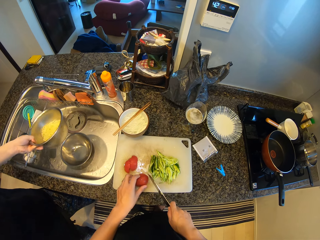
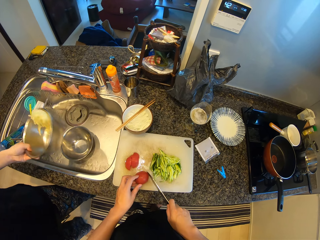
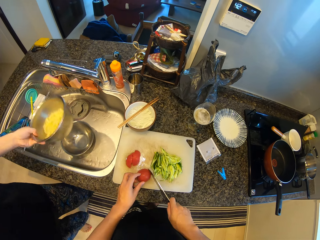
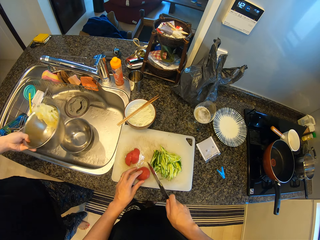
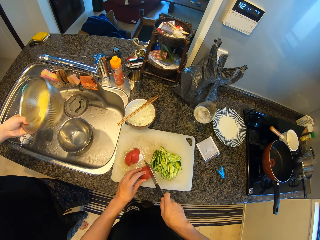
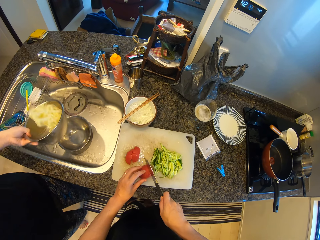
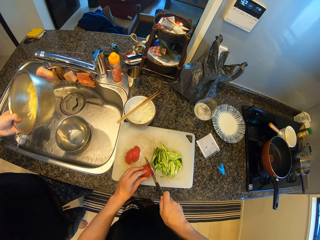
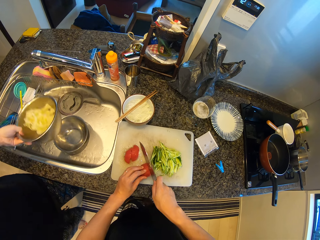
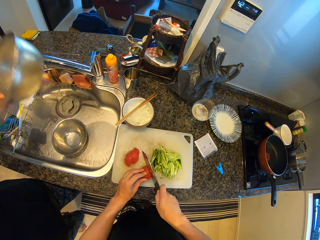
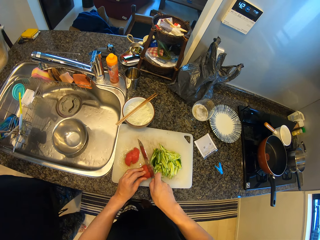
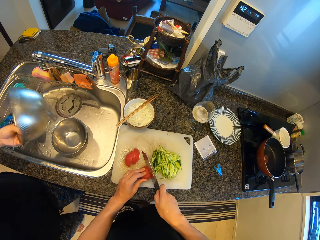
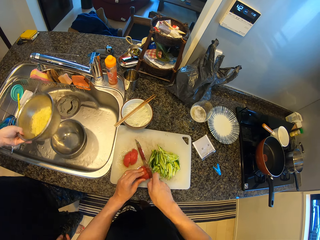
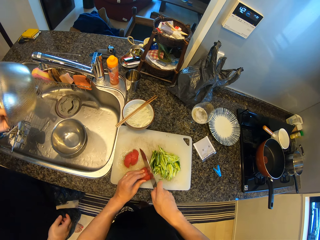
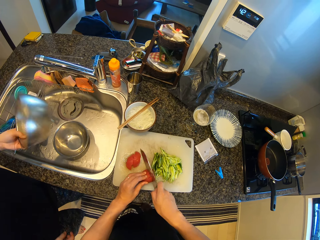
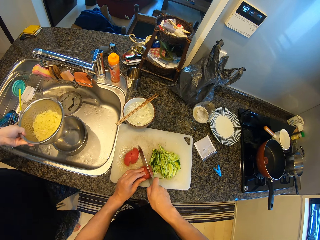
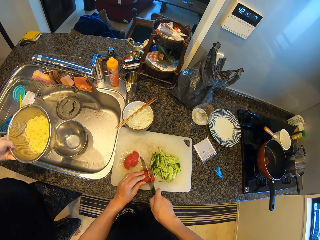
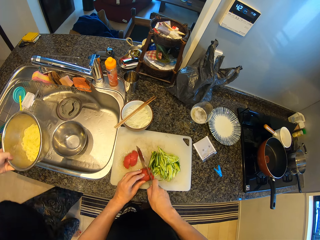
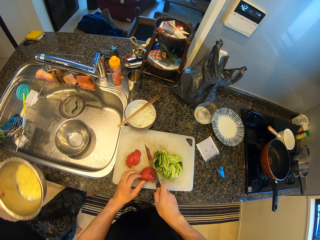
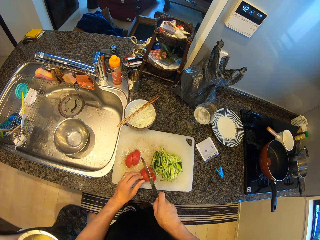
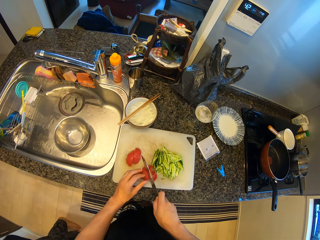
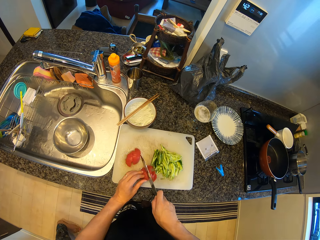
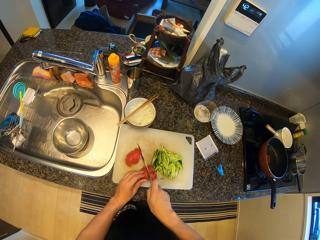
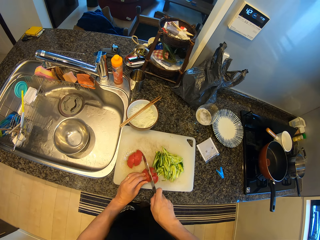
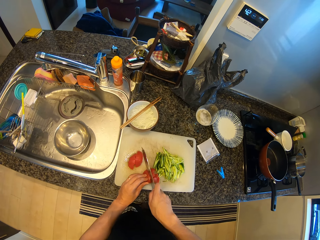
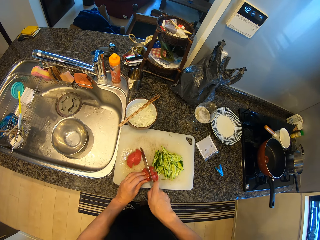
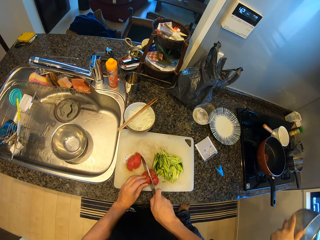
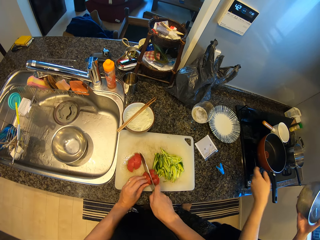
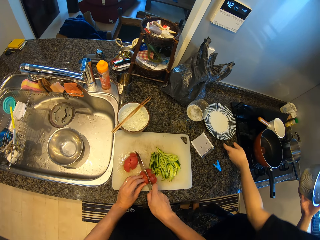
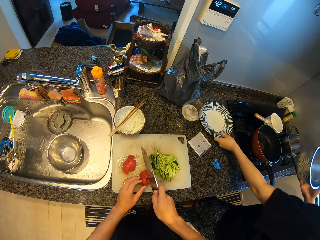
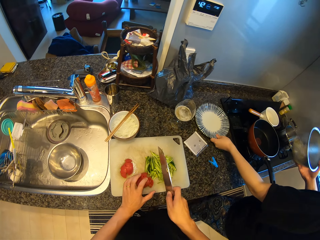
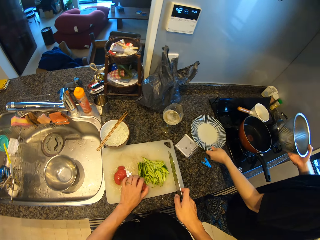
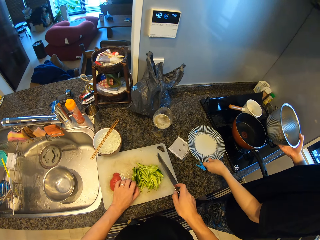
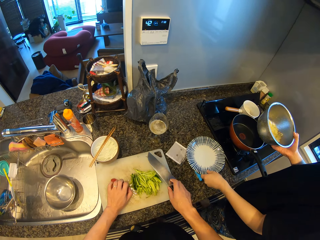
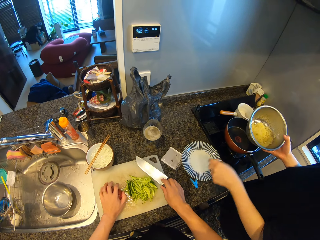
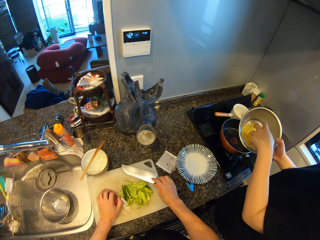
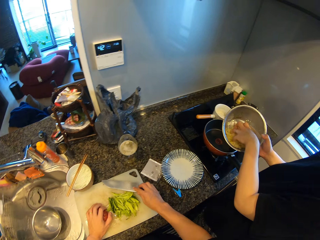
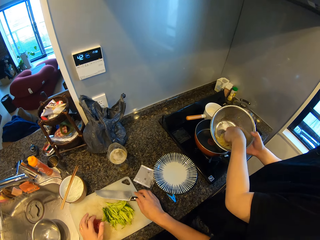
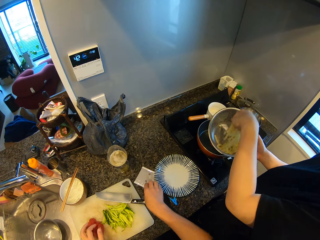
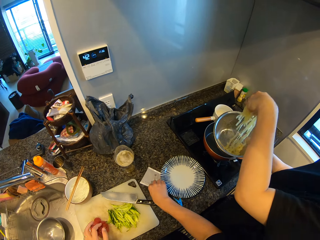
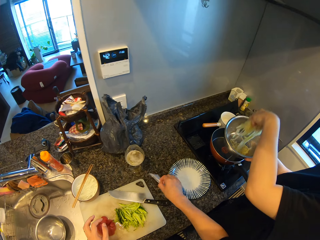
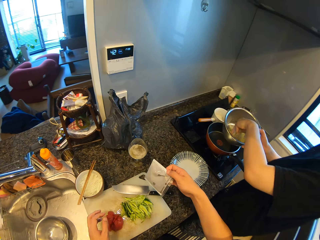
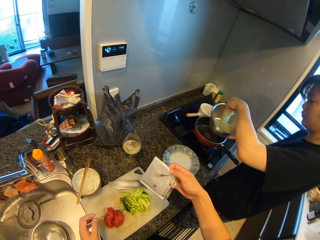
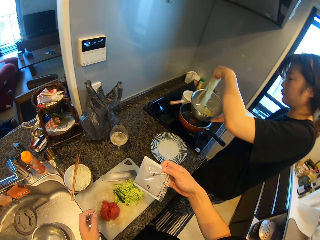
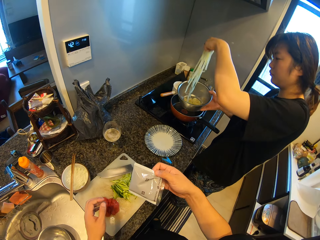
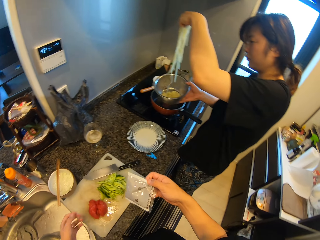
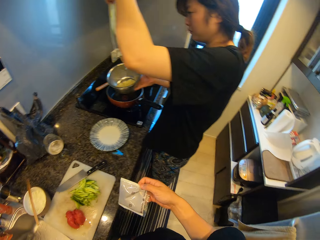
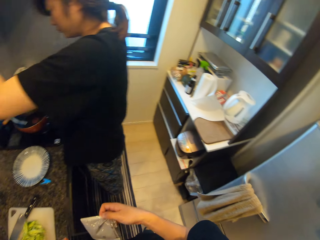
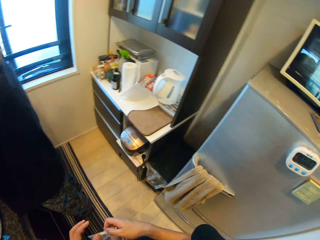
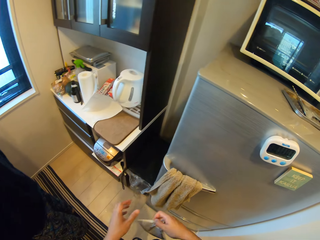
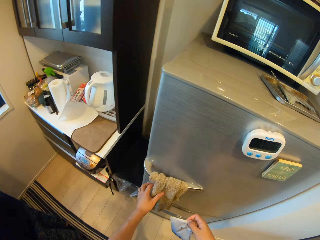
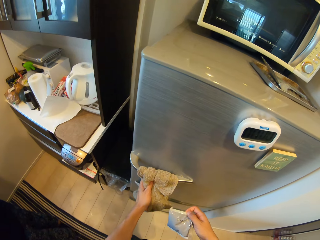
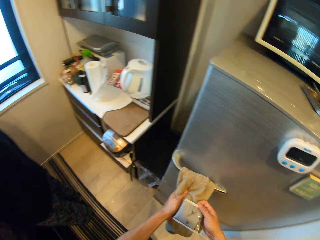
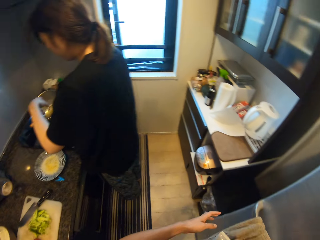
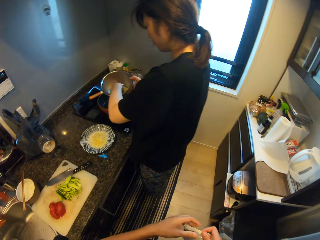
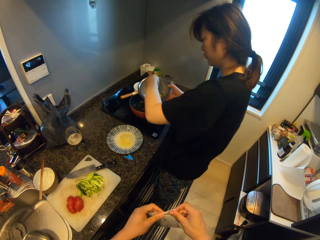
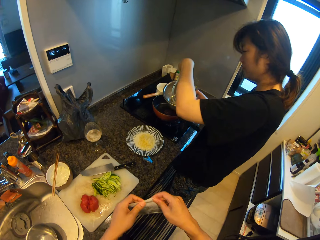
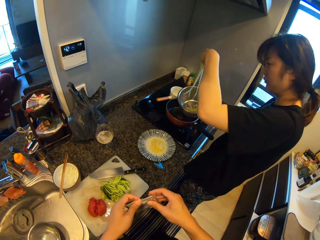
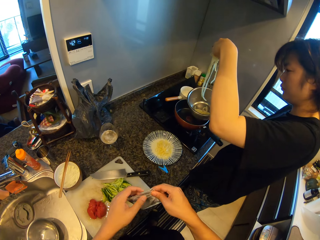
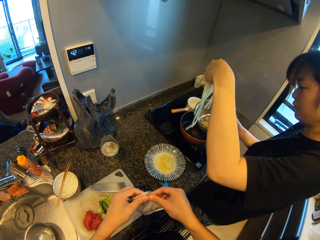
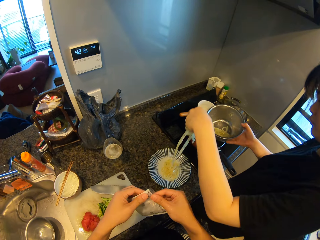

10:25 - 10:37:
The camera wearer adjusts a piece of tomato on a chopping board and cuts a piece of tomato with a knife on the chopping board. A lady walks around a room and moves a plate on a kitchen counter. The camera wearer moves pieces of tomato on the chopping board. He puts down the knife on the chopping board. He picks up a piece of paper or sachet from the kitchen counter. The lady scoops spaghetti from a bowl with a hand. The camera wearer walks around a kitchen. The lady puts spaghetti on the plate. The camera wearer cleans his hands. He holds a kitchen towel with a hand. He walks around the kitchen.

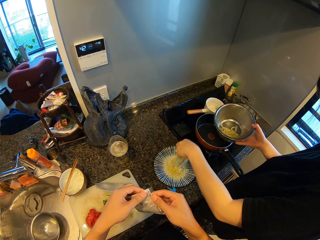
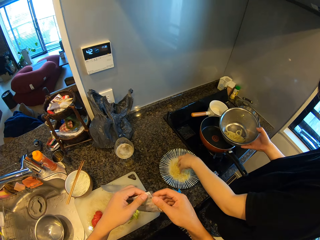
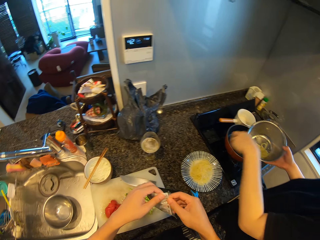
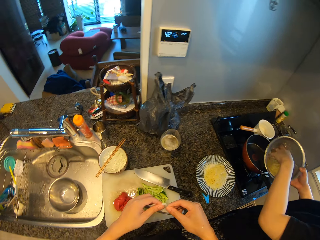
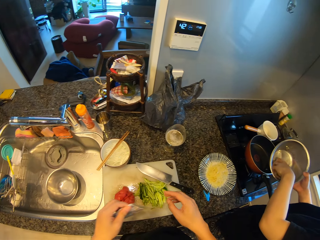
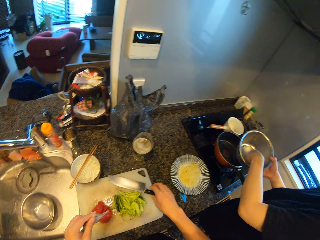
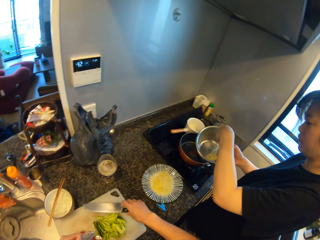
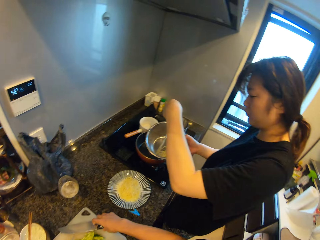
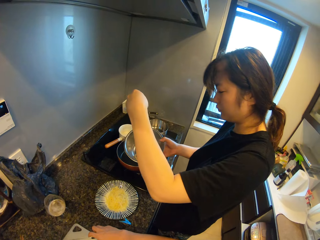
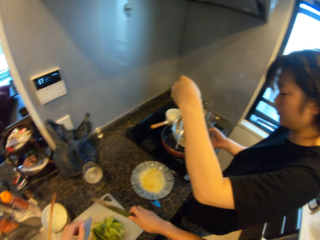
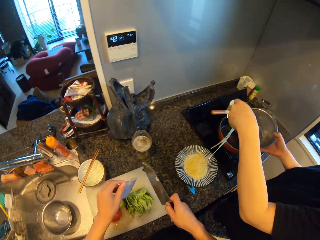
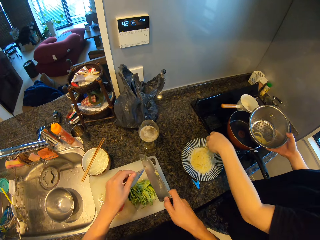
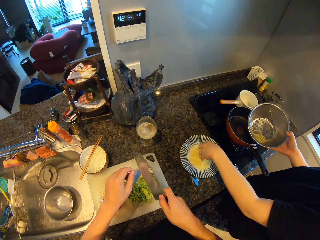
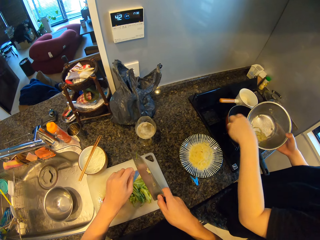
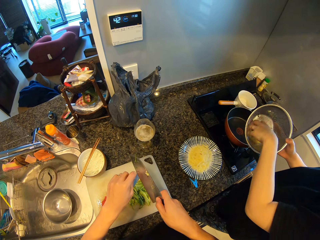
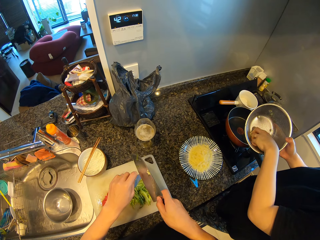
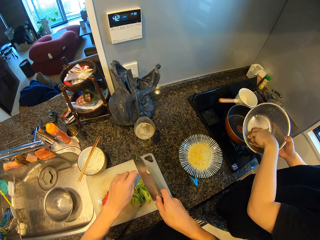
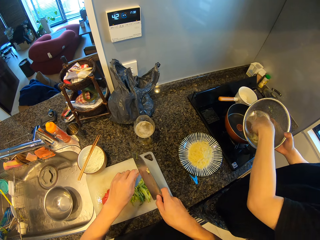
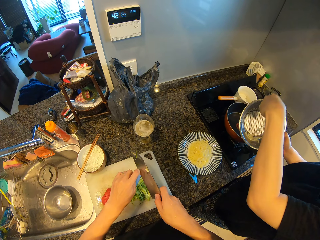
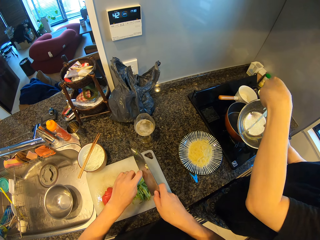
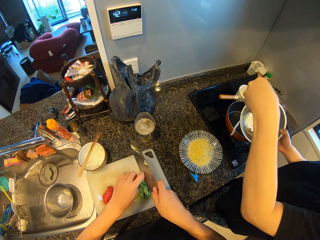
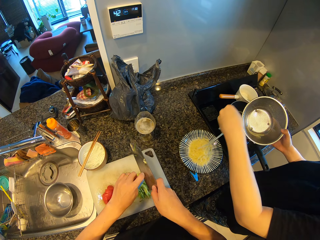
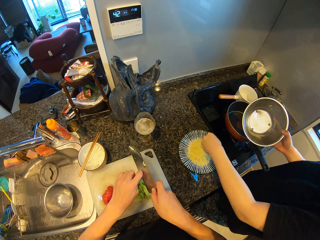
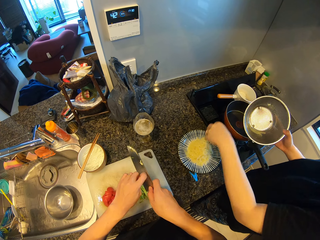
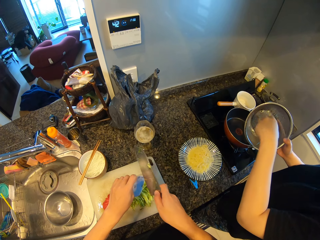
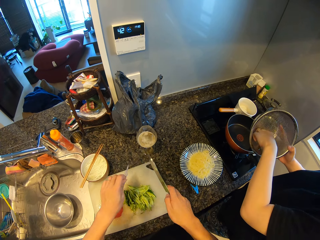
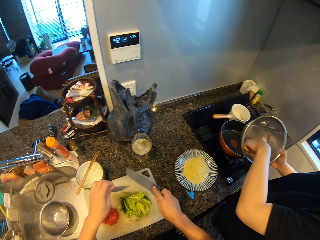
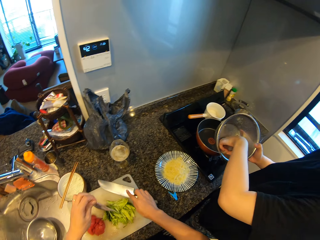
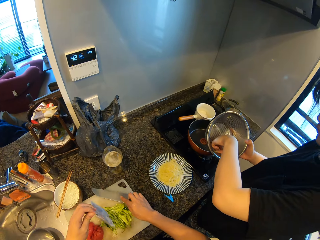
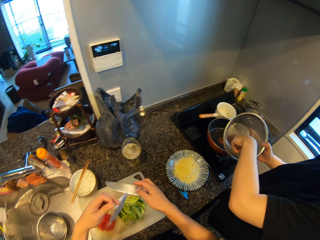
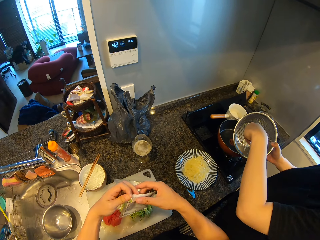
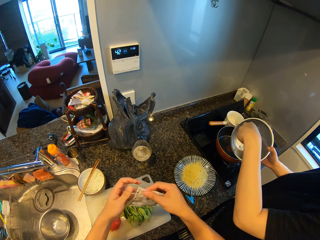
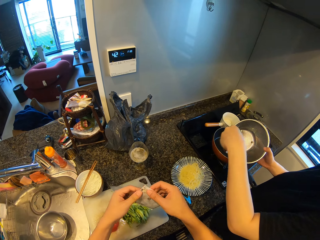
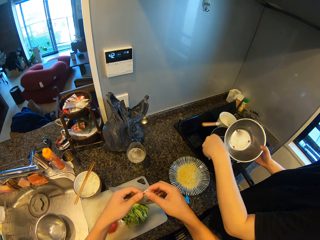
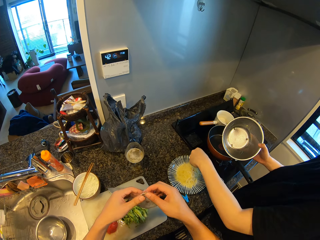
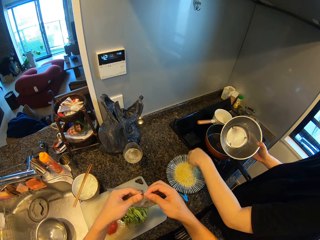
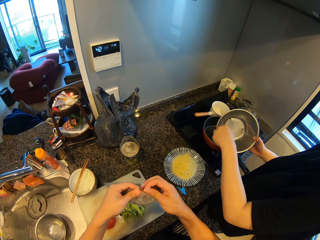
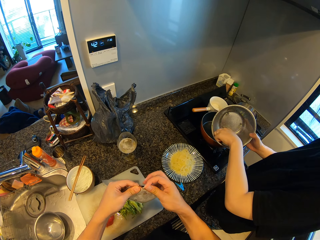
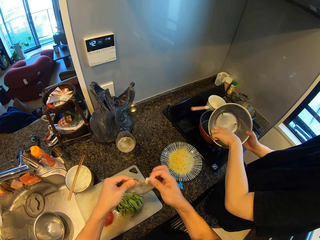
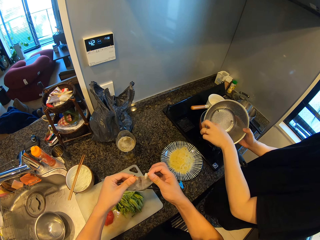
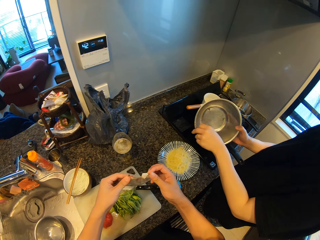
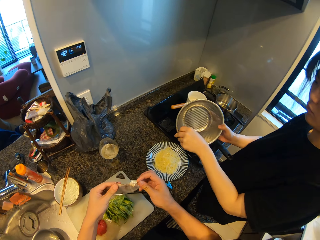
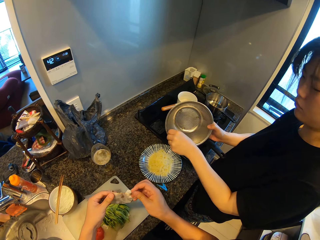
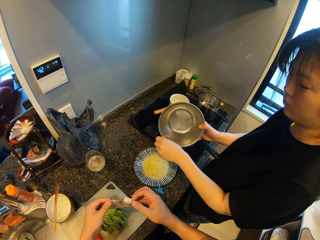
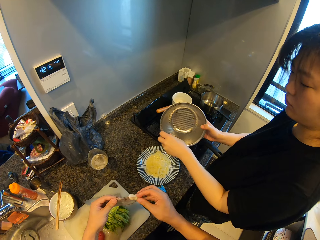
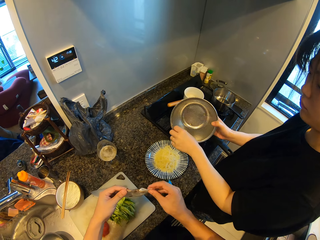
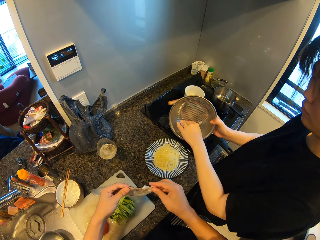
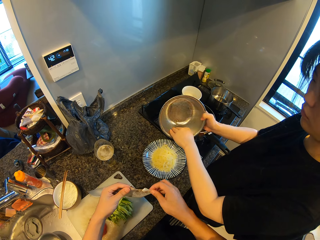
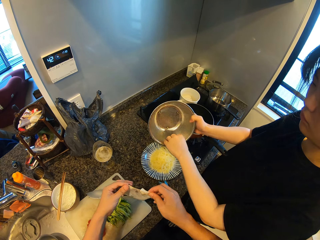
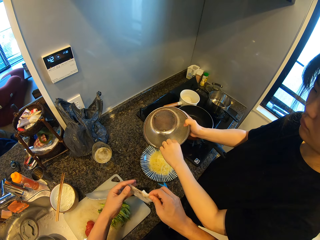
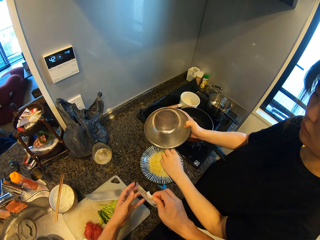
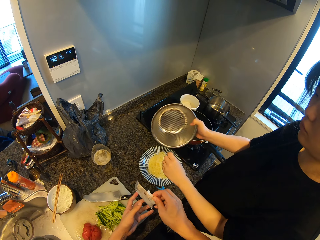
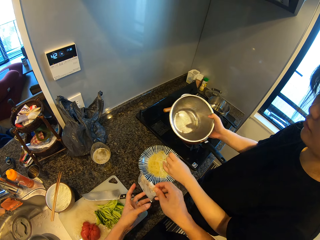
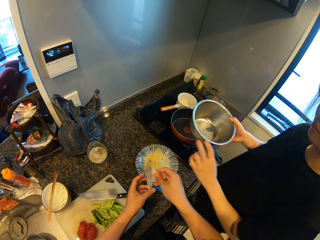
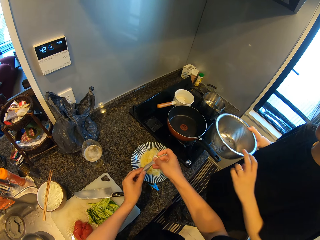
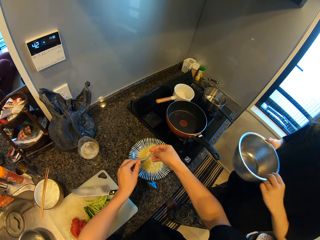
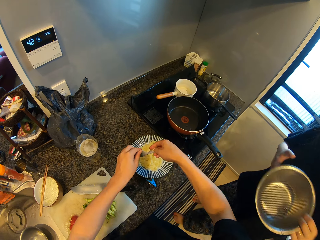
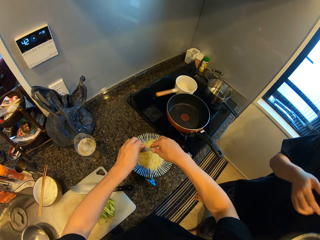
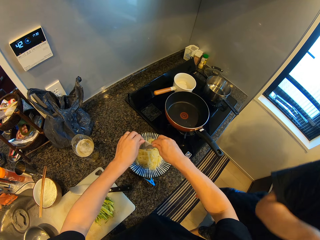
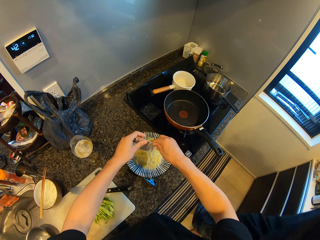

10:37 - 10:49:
A lady scoops spaghetti from a bowl with a hand. The camera wearer picks up a knife from a kitchen board. The lady puts spaghetti in a plate with a hand. The camera wearer cuts a piece of paper or sachet of soup with the knife. The lady scoops spaghetti from the bowl with a hand and puts spaghetti in the plate with a hand. The camera wearer puts down the knife on the kitchen board. The lady scoops spaghetti from the bowl with a hand and puts spaghetti in the plate with a hand. The camera wearer opens up the piece of paper with a hand. The lady scoops spaghetti from the bowl with a hand. The camera wearer tears the sachet of soup. The lady puts spaghetti in the plate with a hand.
